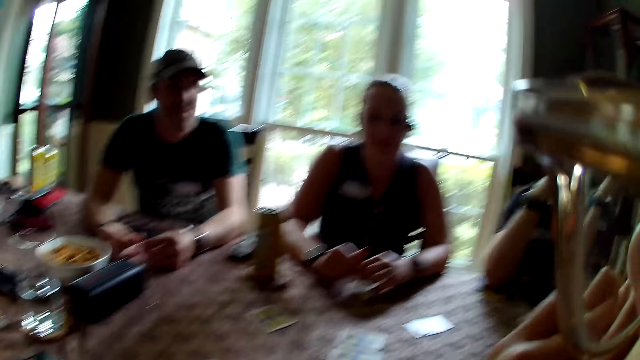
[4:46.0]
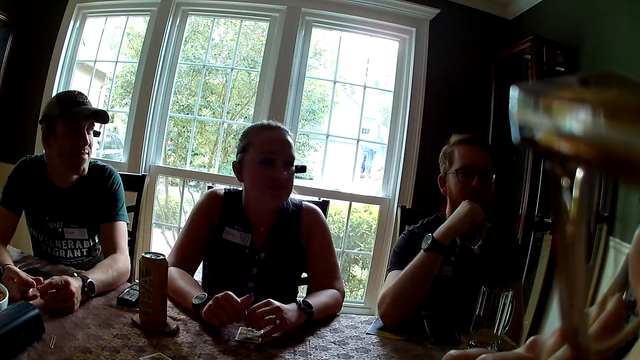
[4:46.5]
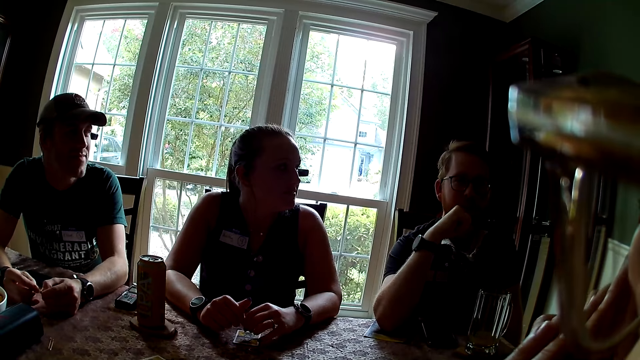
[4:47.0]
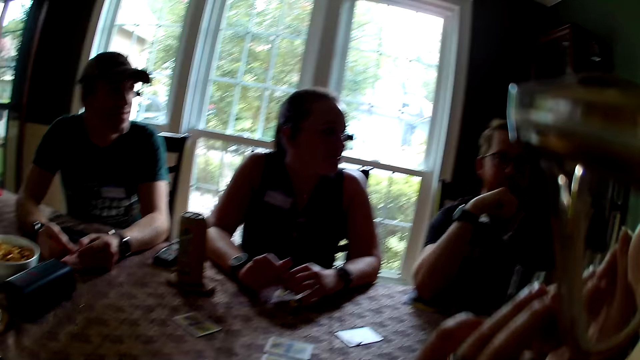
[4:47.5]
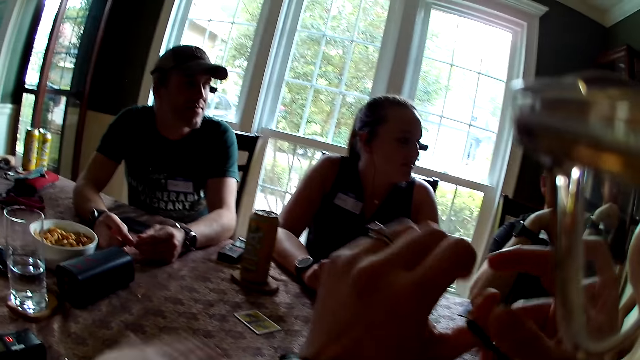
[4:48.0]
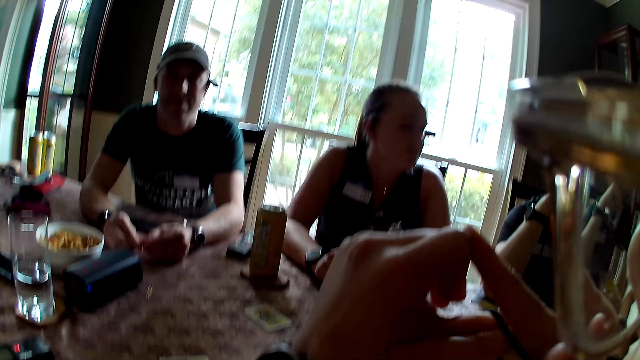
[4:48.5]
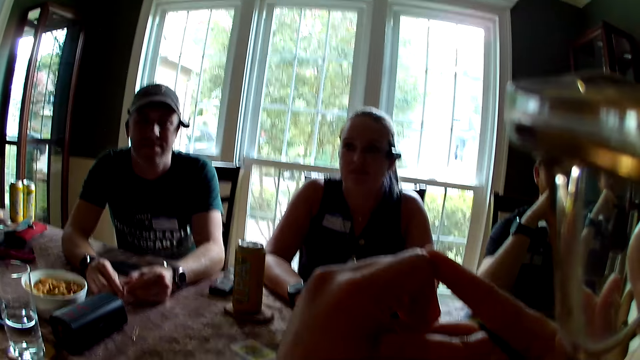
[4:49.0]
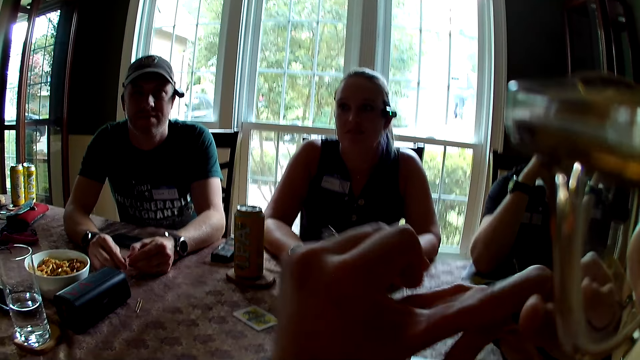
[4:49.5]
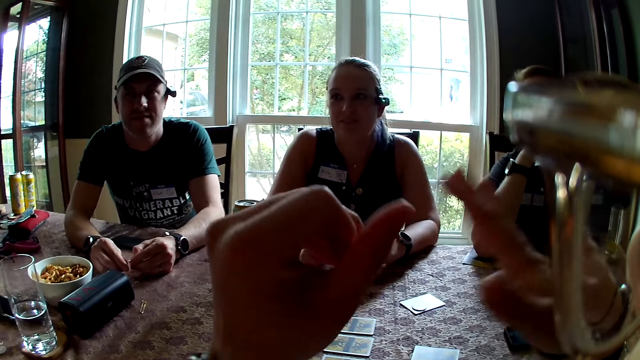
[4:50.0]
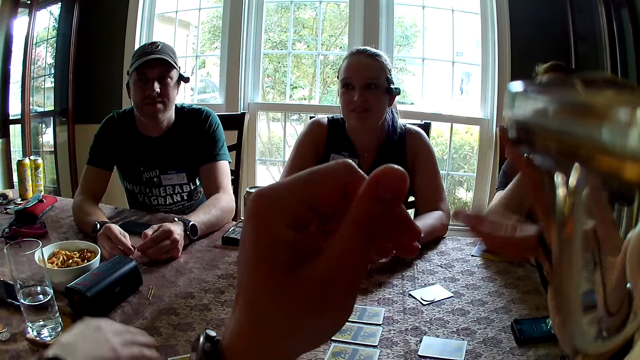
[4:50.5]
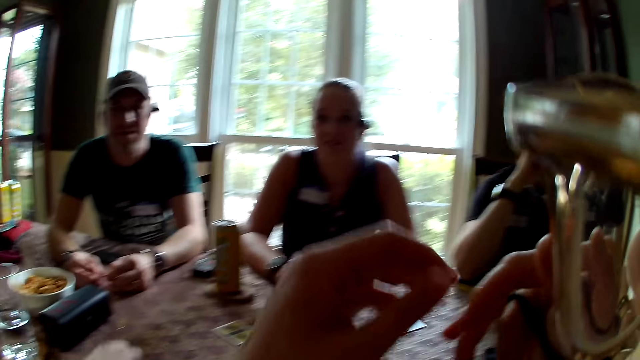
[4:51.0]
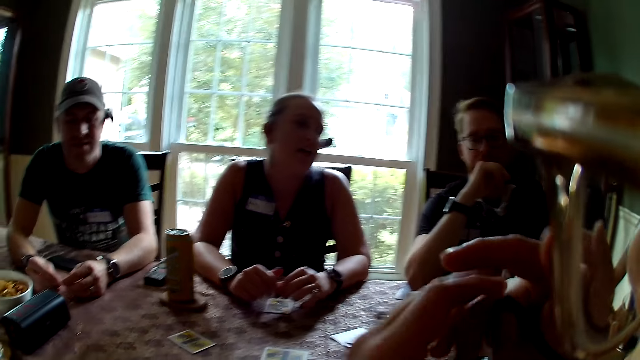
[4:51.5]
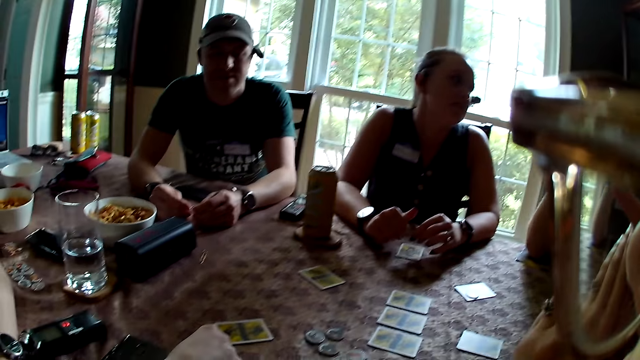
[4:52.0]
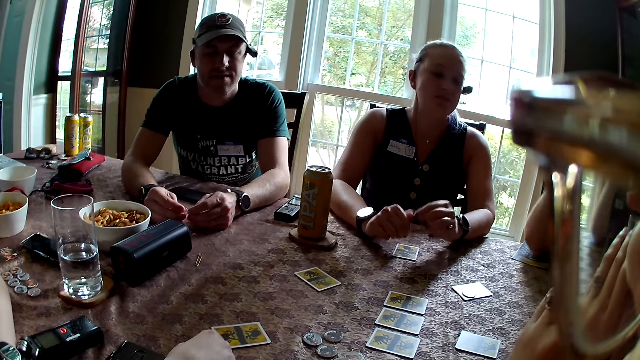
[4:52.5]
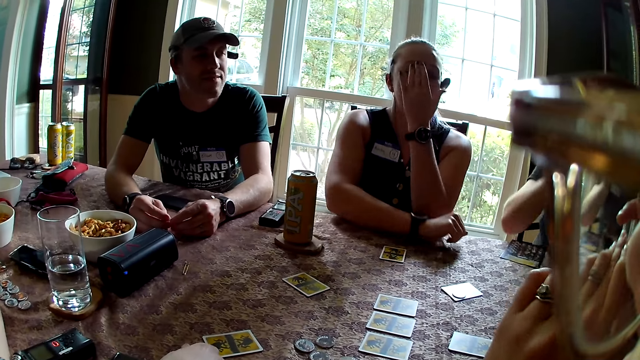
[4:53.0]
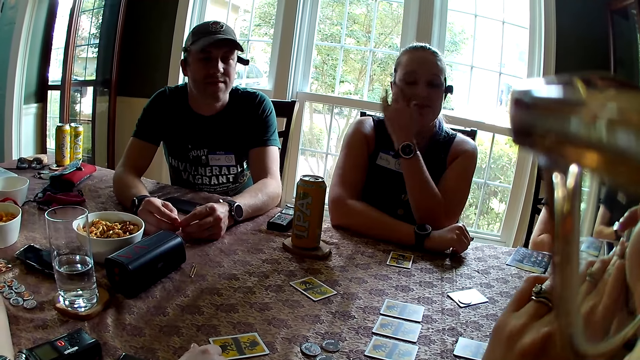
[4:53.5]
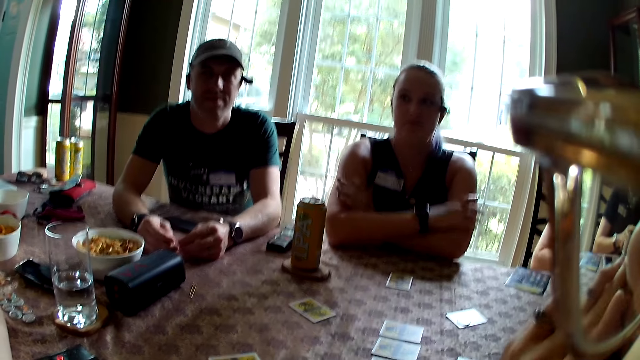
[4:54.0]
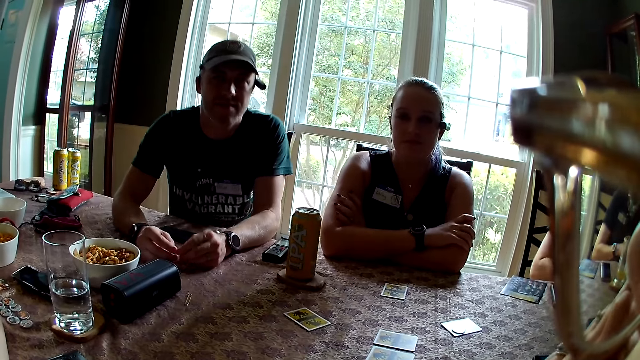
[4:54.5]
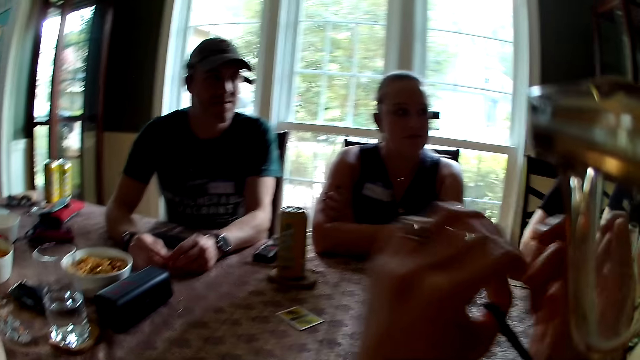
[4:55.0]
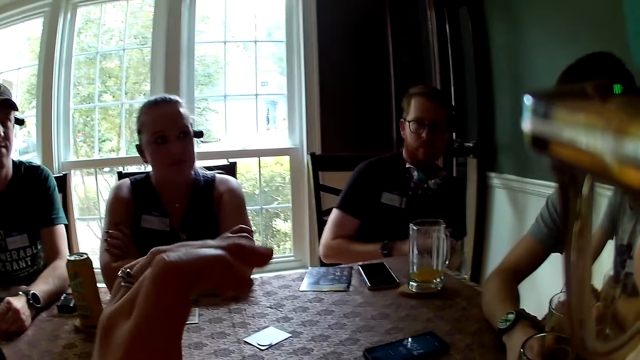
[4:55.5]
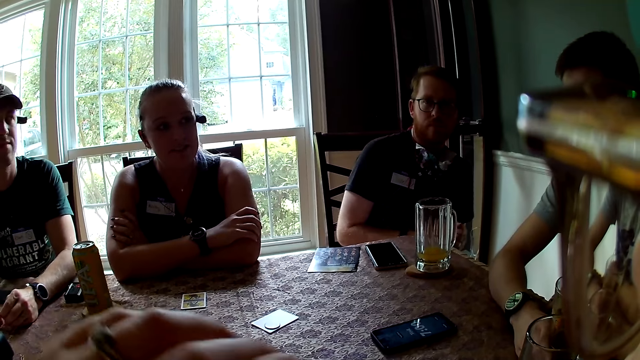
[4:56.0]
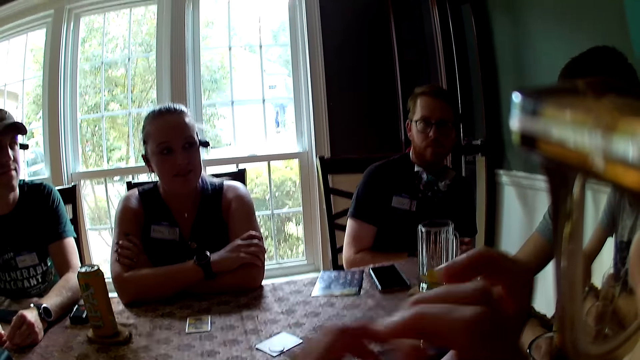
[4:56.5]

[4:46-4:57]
A man talks to another man. The camera wearer talks to the first man. A third man converses to the camera wearer. A woman talks to the first man. Another woman converses to a third woman. The second man talks to the camera wearer. The camera wearer converses to a fourth man.

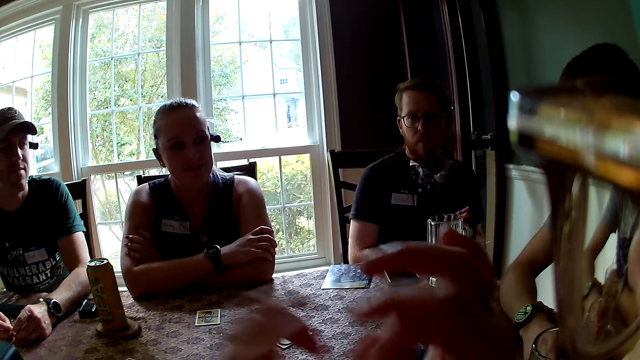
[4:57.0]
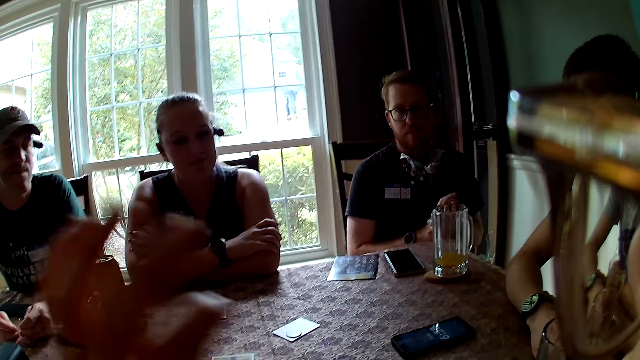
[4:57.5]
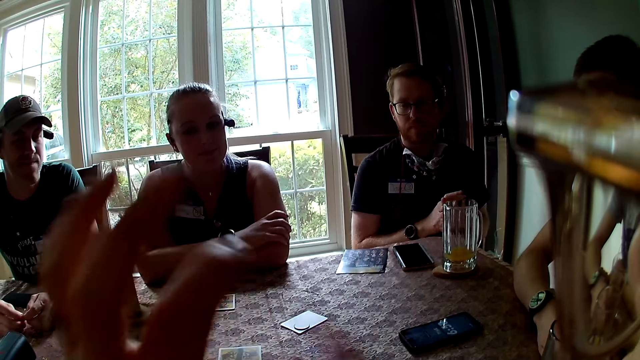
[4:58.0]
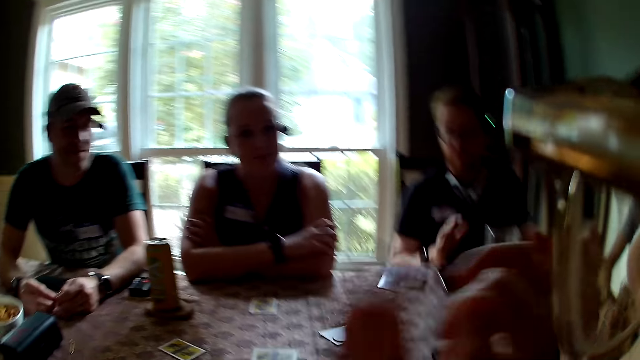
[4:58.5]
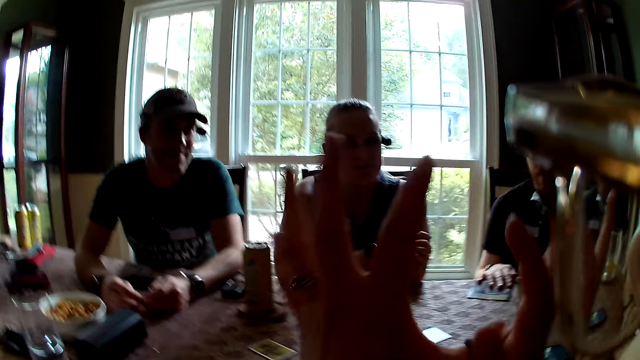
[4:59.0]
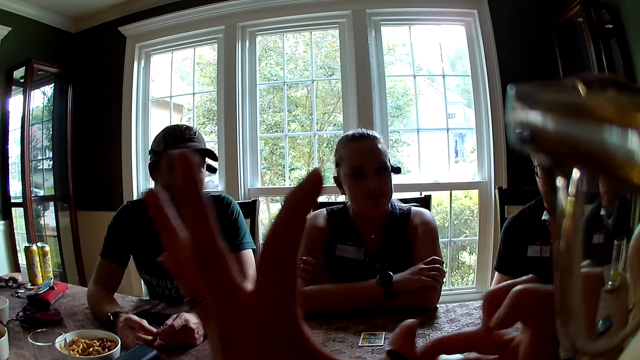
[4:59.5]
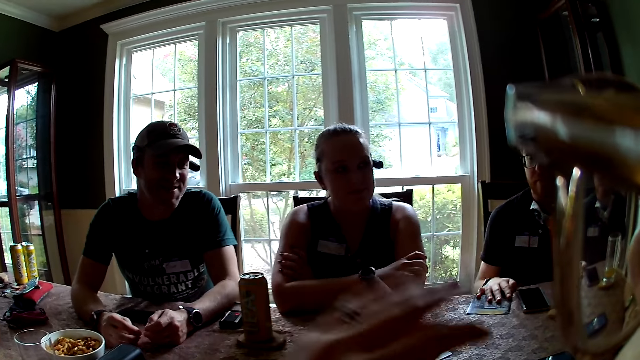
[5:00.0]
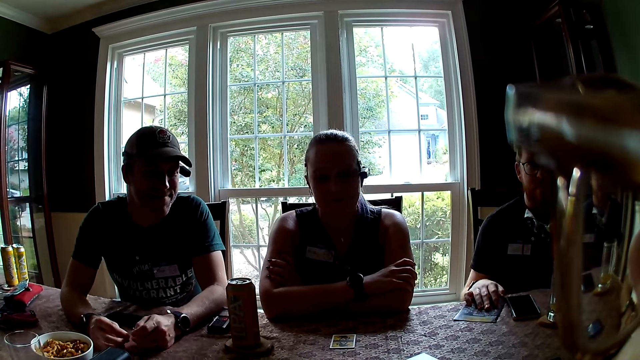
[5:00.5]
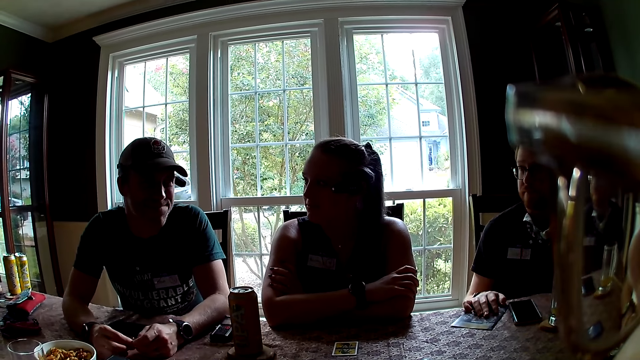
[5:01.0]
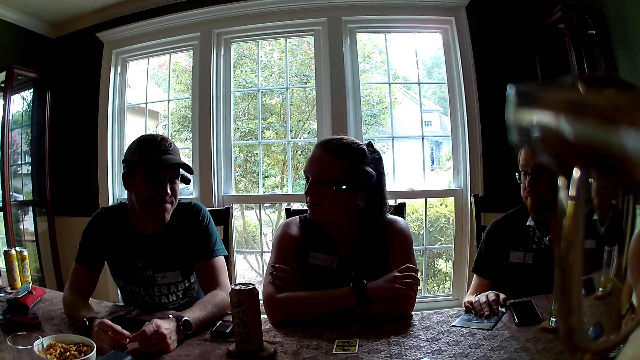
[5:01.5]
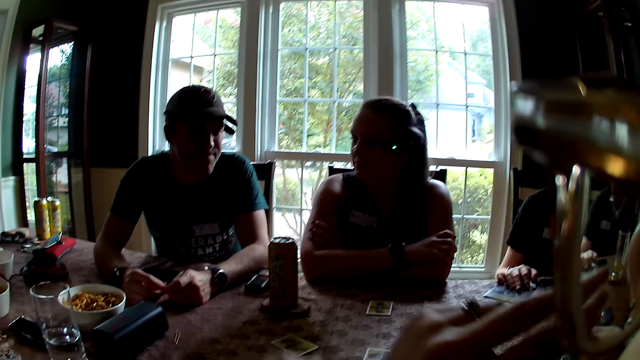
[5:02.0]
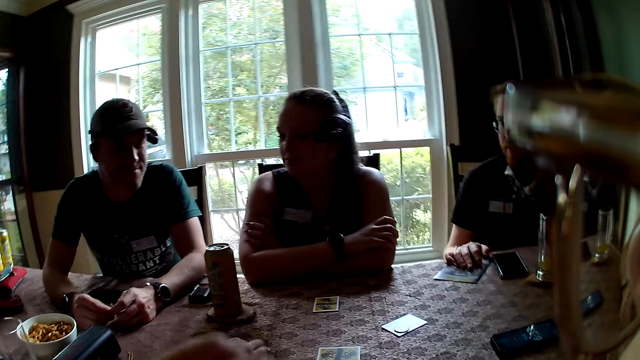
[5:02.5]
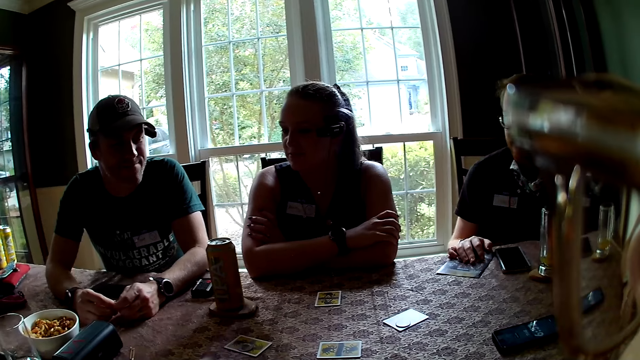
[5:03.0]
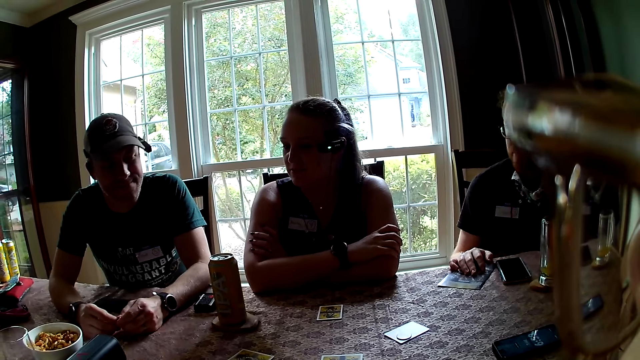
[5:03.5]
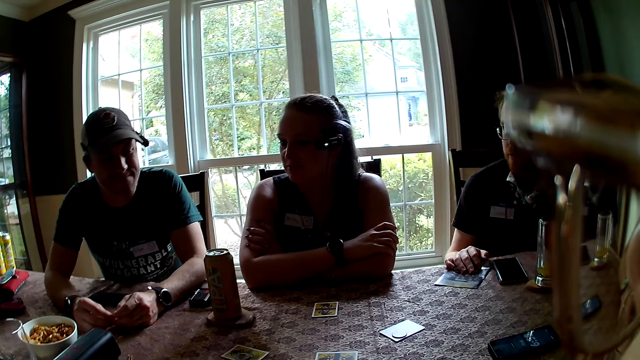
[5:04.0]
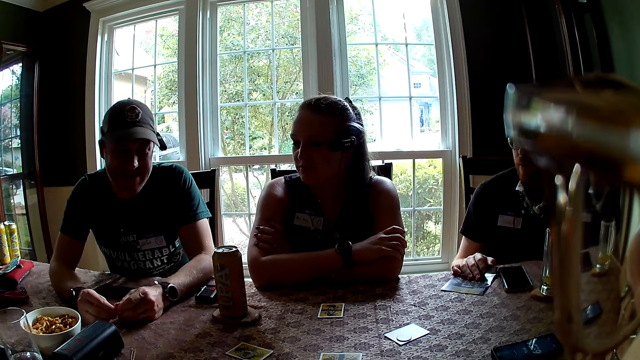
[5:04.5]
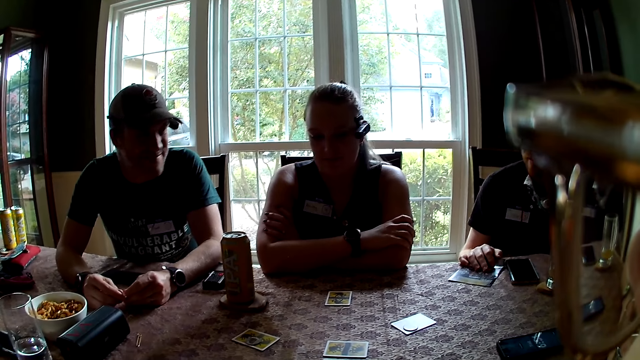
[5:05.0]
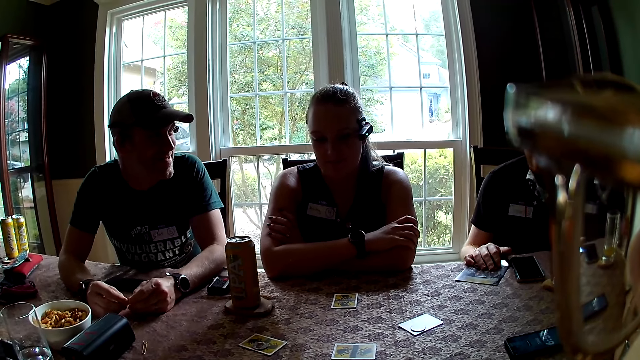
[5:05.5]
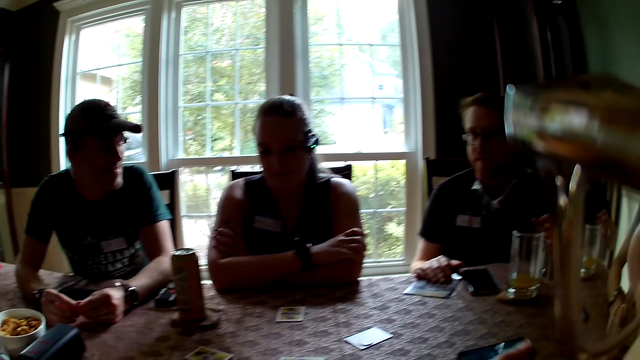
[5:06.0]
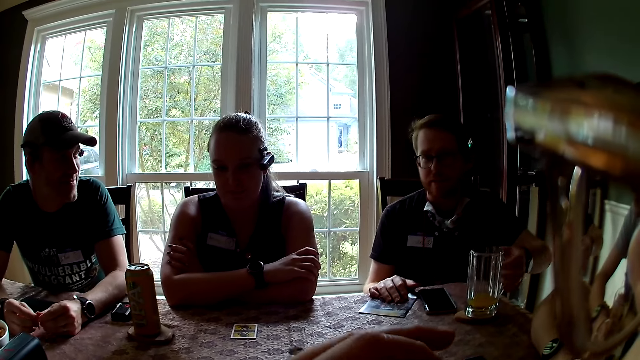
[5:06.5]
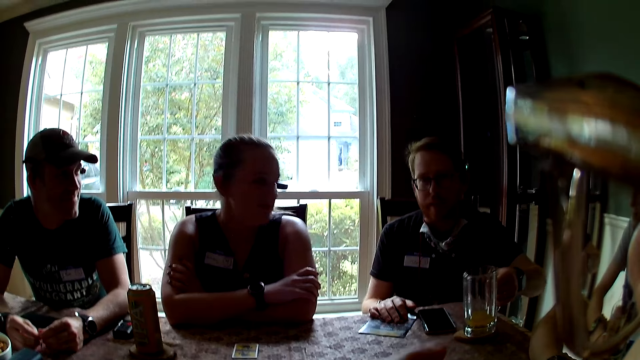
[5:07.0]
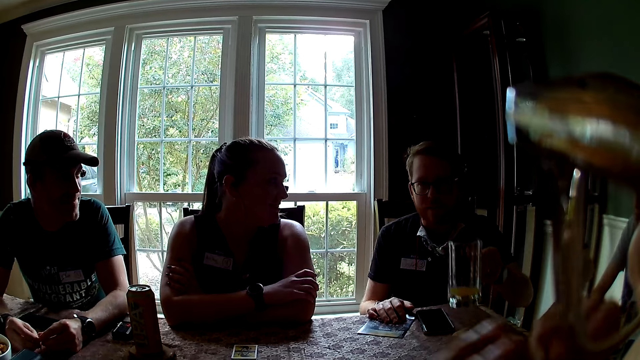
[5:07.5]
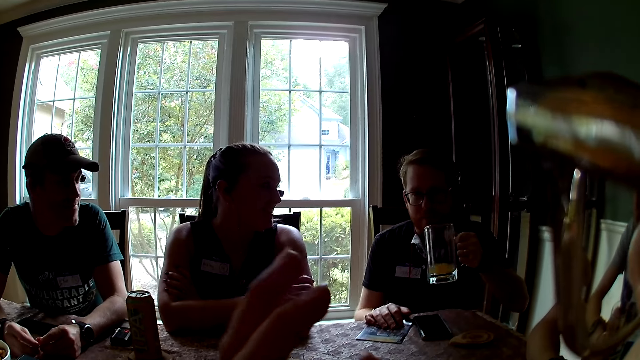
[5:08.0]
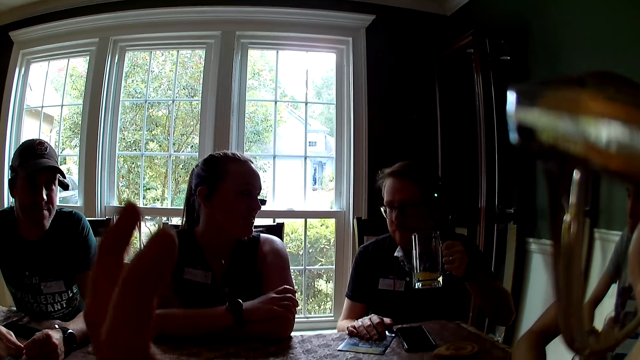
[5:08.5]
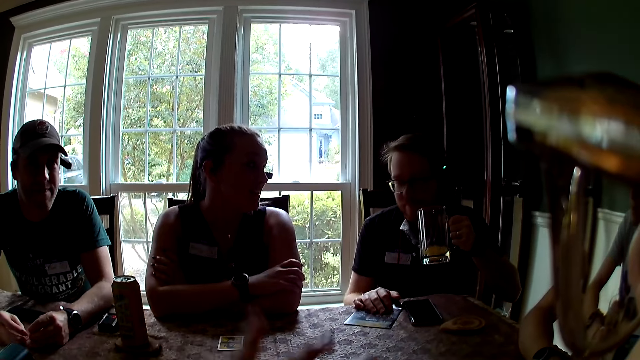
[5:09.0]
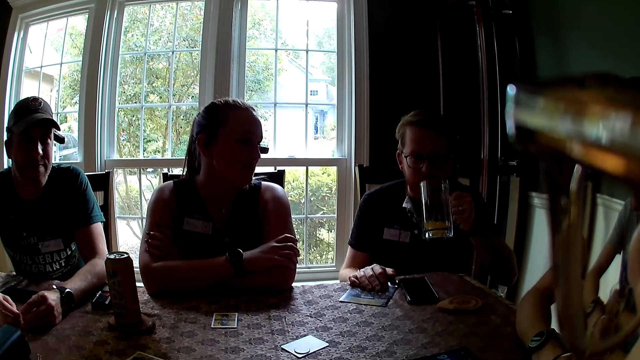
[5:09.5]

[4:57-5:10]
The camera wearer moves her hands. A man places his right hand on the table. Another man talks to a third man. A fourth man converses with a fifth man. The first man talks to everyone on the table. The camera wearer looks at a woman. The first man lifts a jug with his left hand. The camera wearer interacts with everyone on the table. A sixth man holds a glass. Another woman talks to the first man.
